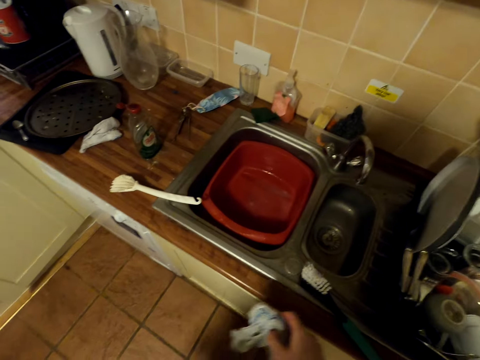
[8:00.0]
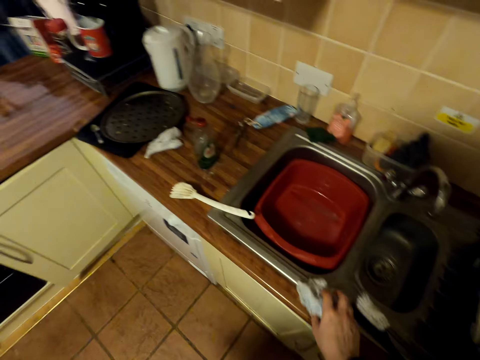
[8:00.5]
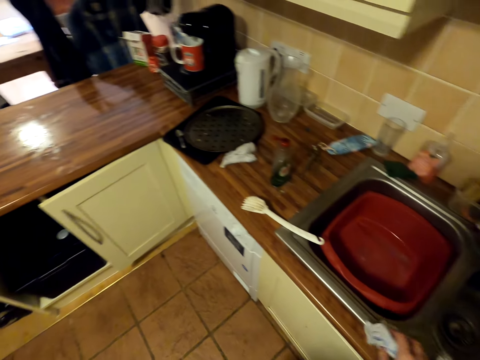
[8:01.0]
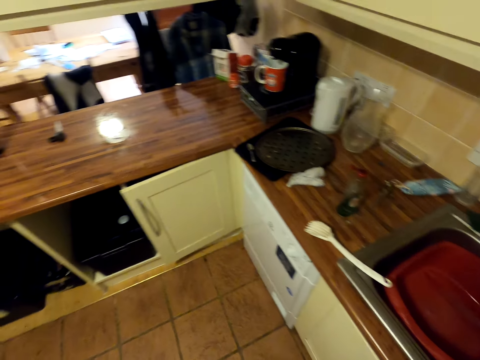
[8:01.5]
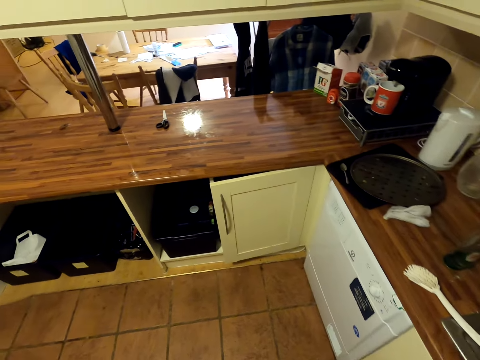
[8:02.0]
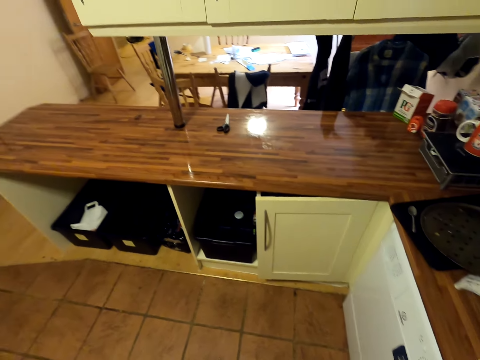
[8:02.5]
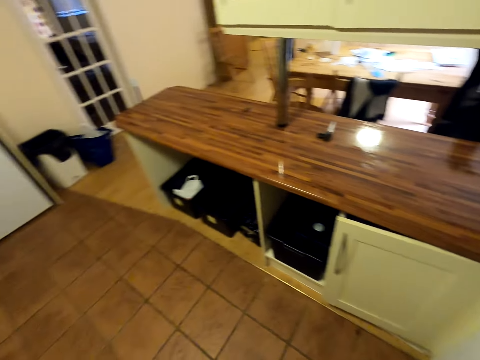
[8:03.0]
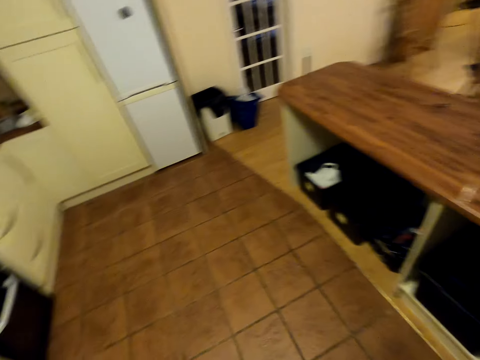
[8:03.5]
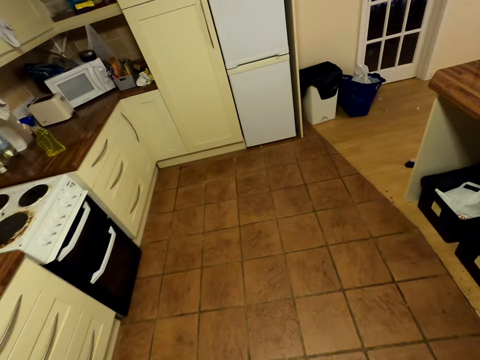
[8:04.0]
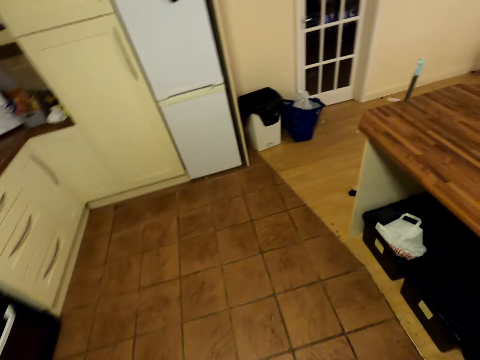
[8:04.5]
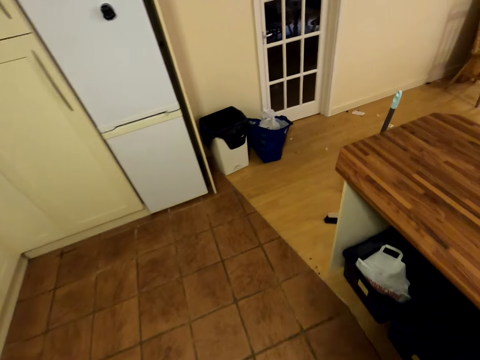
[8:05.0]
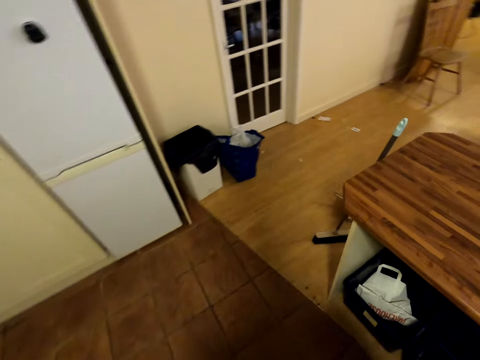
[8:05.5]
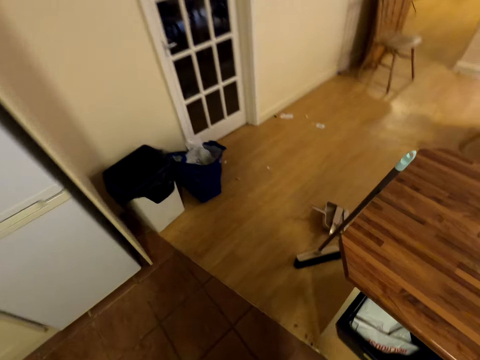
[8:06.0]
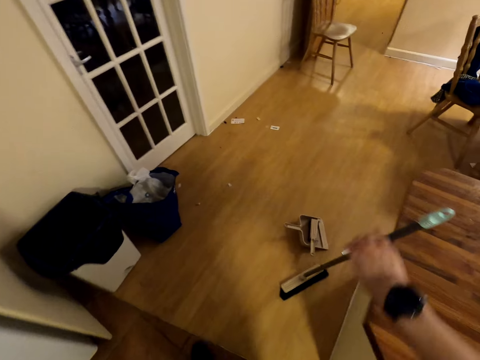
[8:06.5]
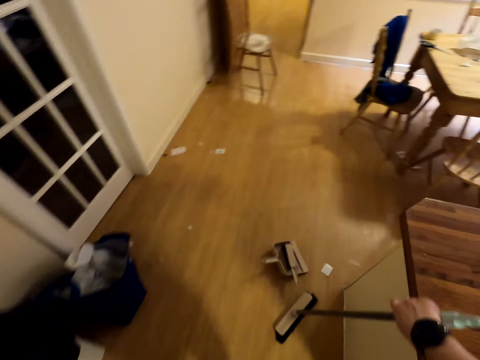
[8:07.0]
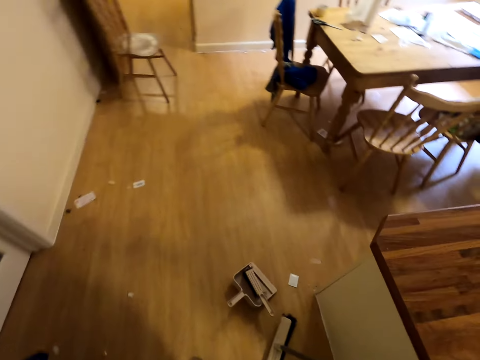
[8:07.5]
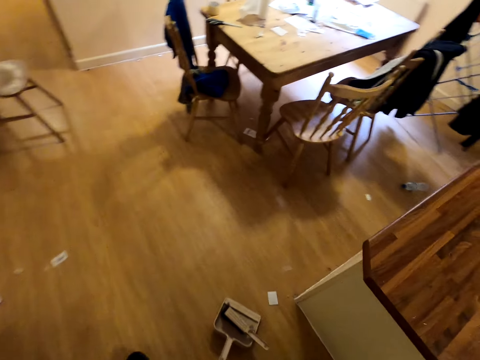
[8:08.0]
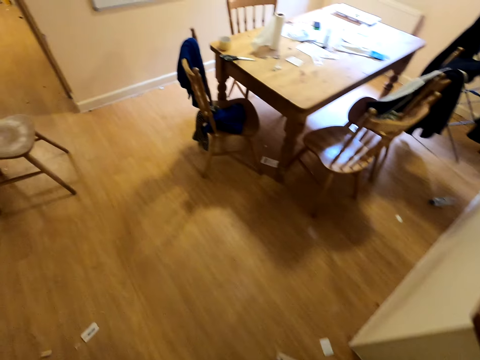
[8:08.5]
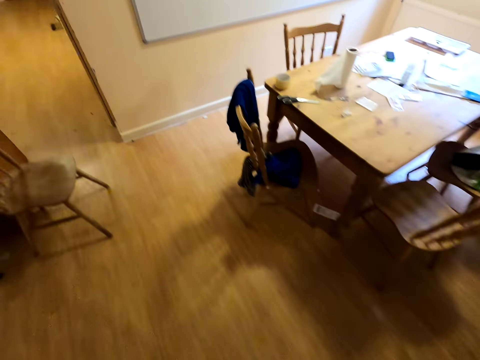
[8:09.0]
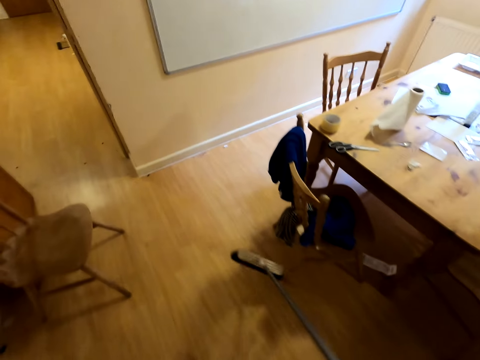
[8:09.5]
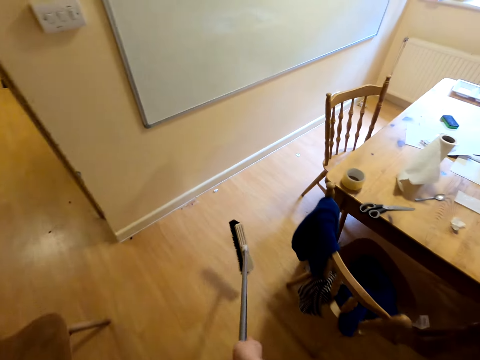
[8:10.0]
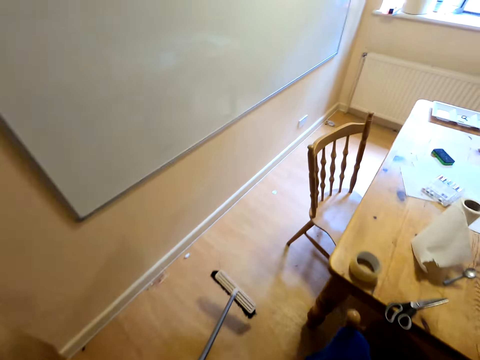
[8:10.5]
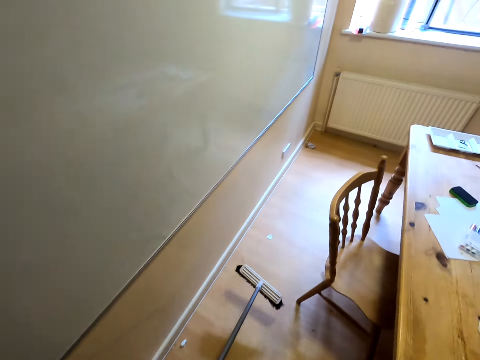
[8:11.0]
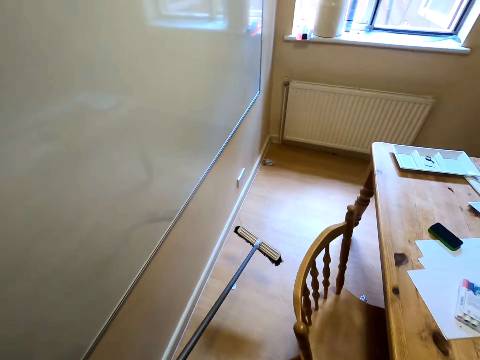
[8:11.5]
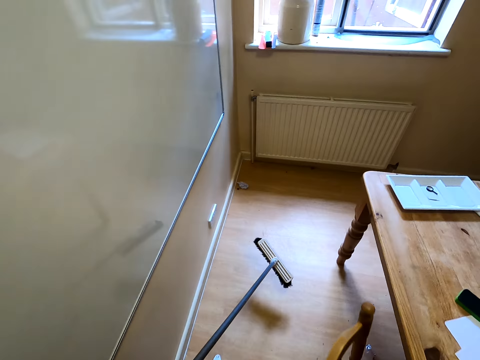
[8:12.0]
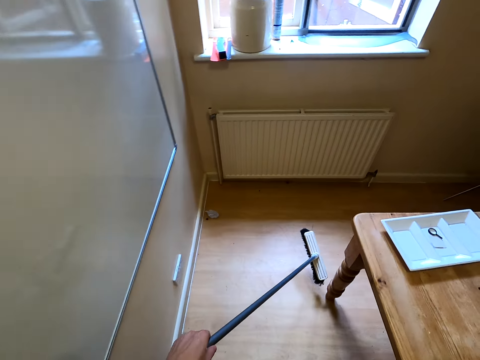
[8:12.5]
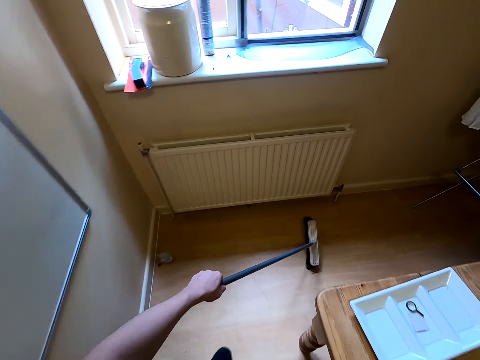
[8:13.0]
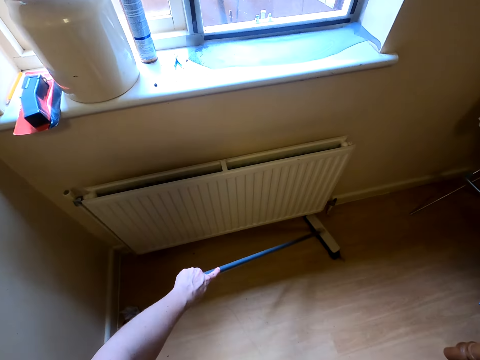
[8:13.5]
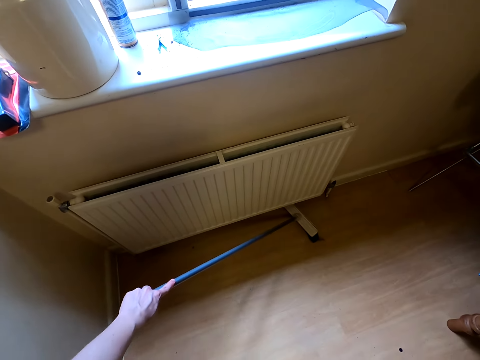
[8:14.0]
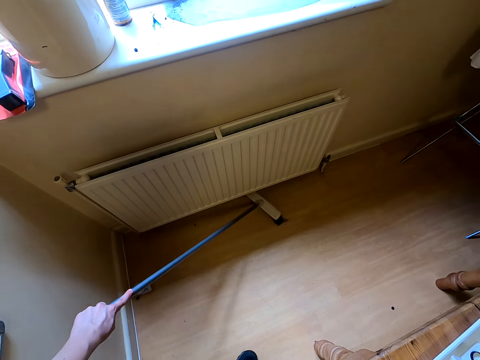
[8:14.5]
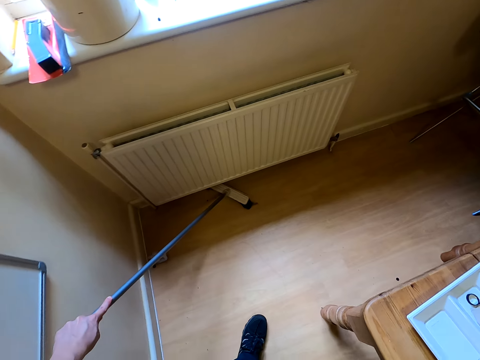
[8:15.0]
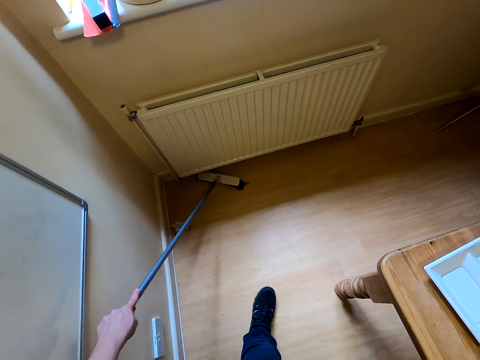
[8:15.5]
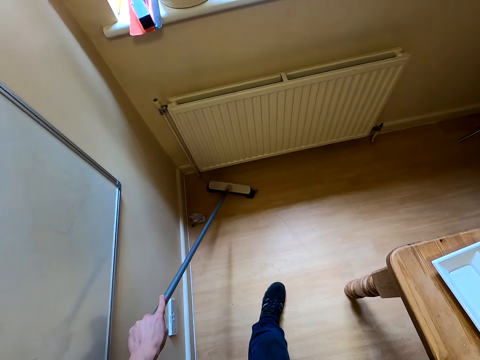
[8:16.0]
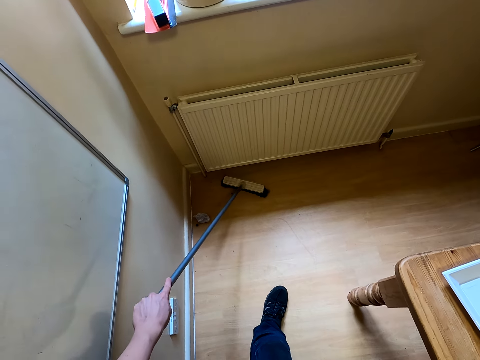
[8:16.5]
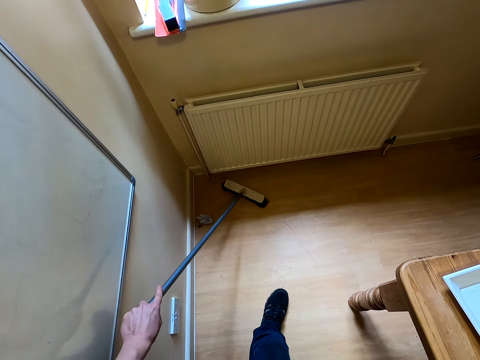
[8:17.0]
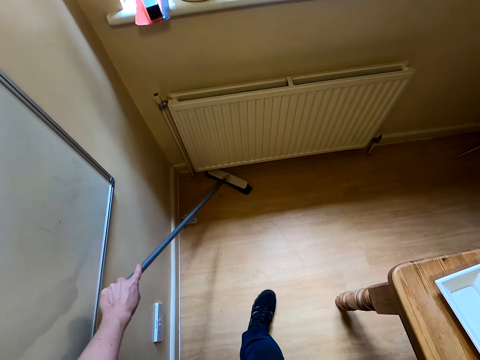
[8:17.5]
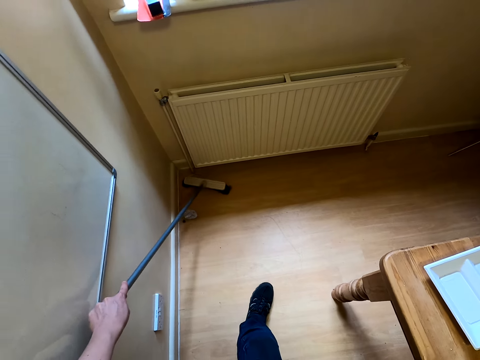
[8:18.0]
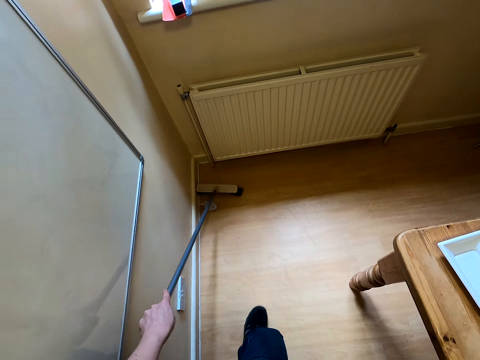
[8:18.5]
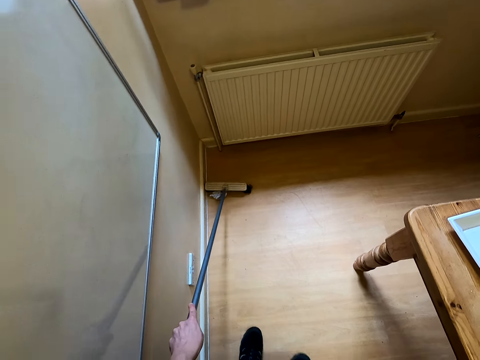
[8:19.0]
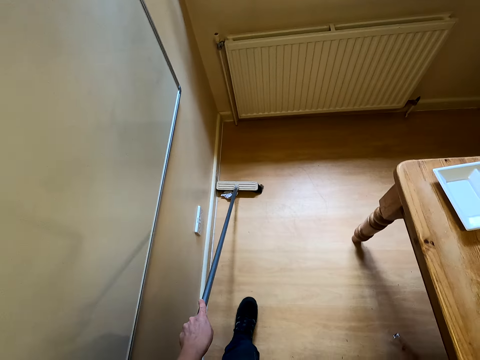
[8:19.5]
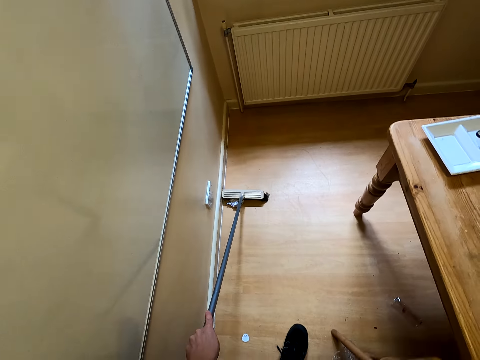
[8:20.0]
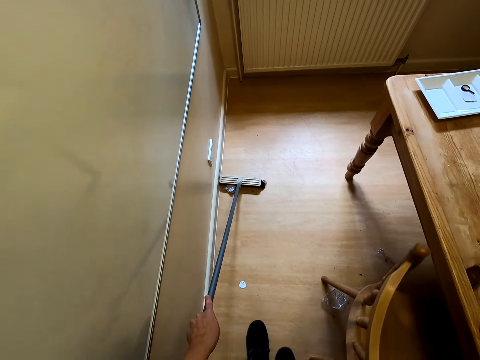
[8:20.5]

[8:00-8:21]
The camera wearer wipes on the top of the cabinet. They pick up the sweeping brush, move around the kitchen, and sweep the floor with the brush.

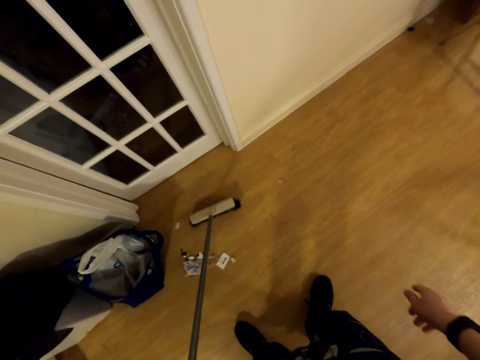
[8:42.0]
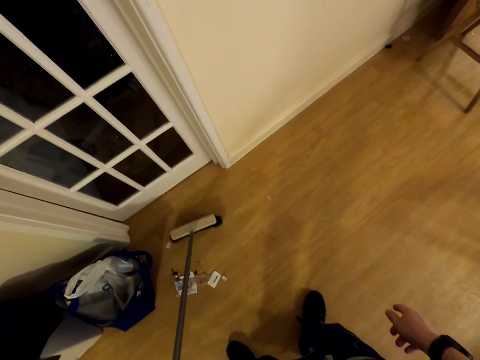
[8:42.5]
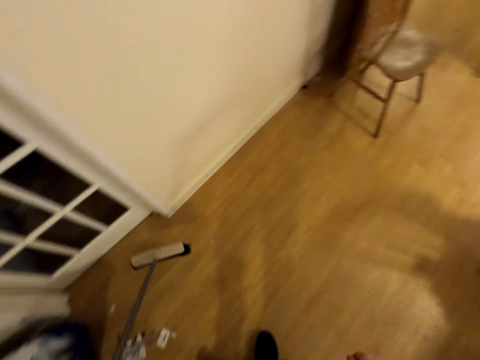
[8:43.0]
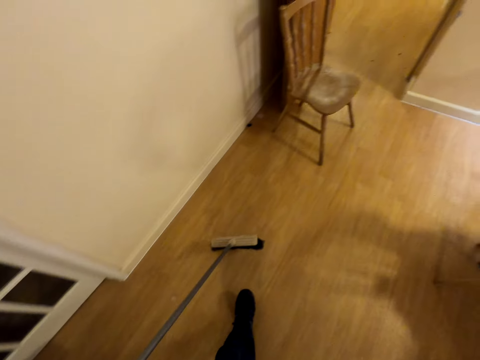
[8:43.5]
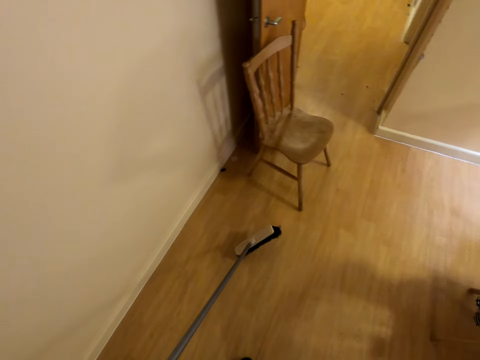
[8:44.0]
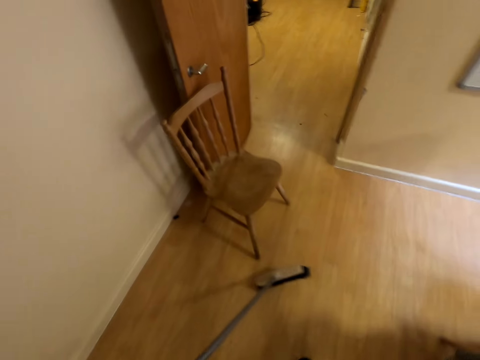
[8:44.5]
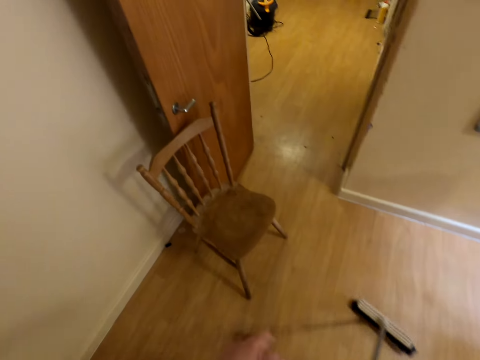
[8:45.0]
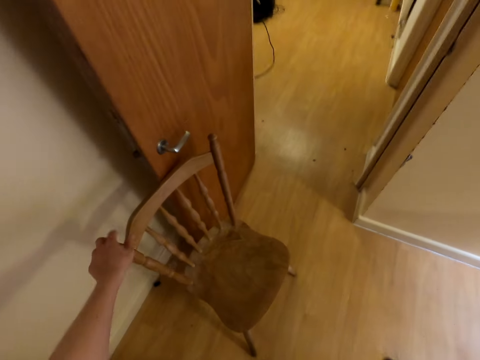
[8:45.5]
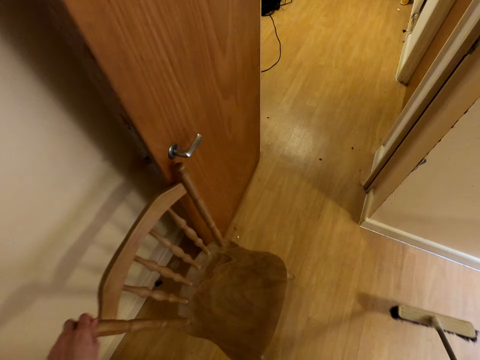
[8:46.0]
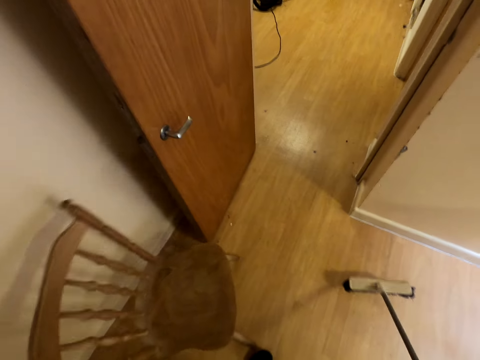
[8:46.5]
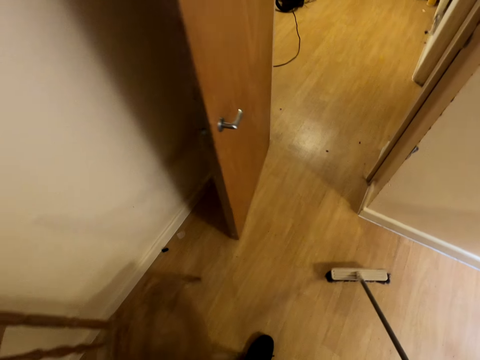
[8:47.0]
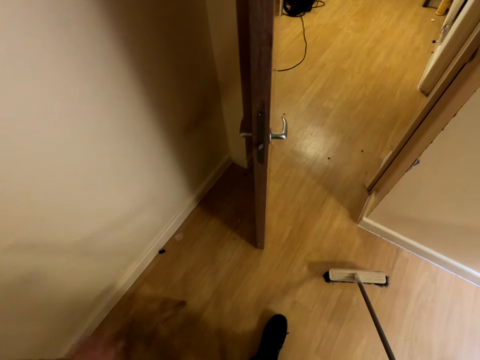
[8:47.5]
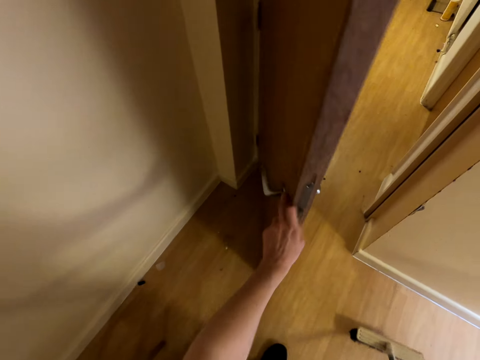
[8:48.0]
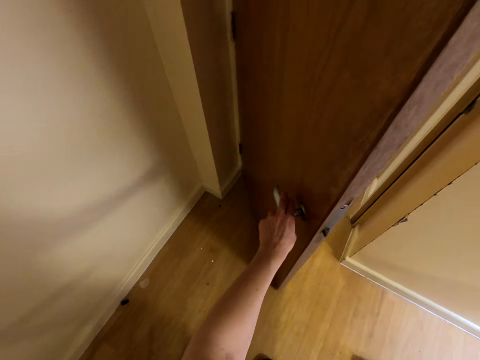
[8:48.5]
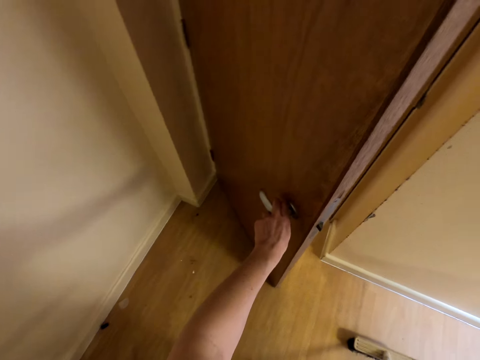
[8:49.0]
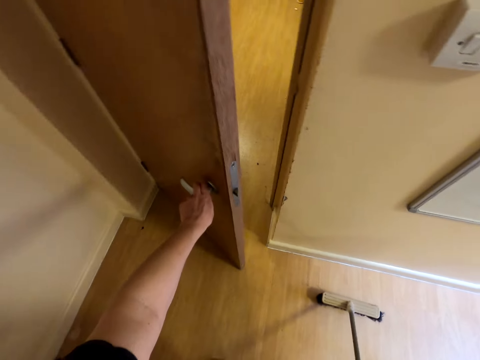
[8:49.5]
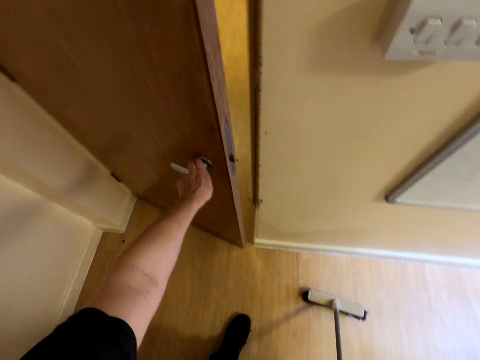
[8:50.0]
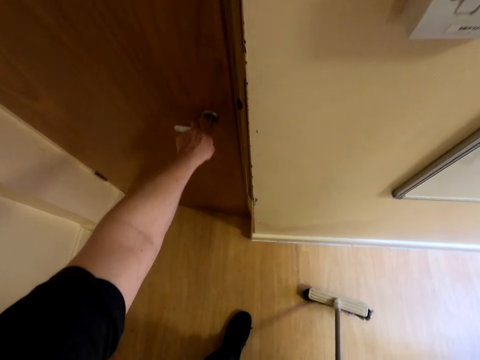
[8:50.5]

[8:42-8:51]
The camera wearer moves around the room. They push the chair aside in the room. They close the door.
